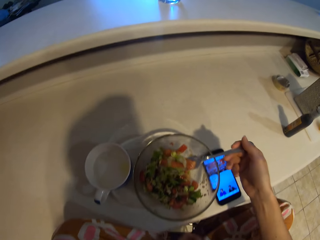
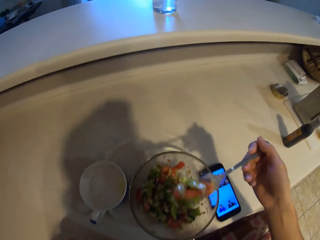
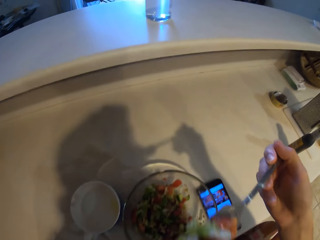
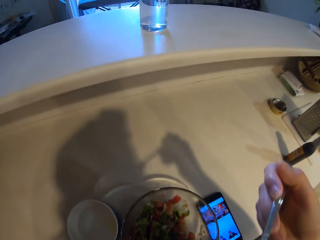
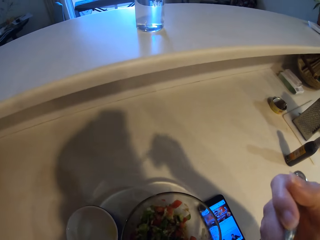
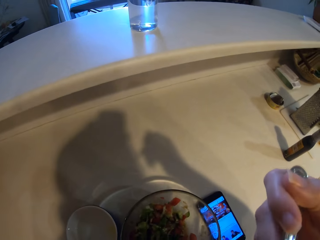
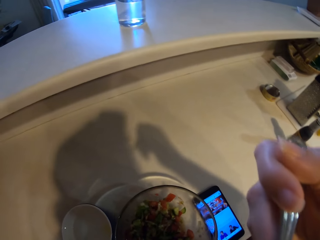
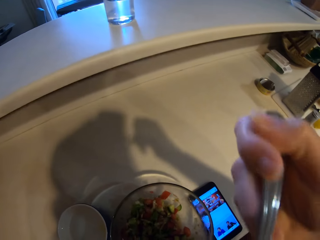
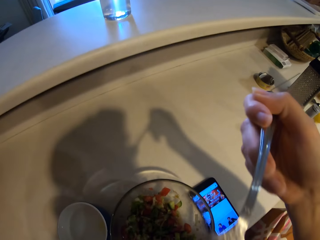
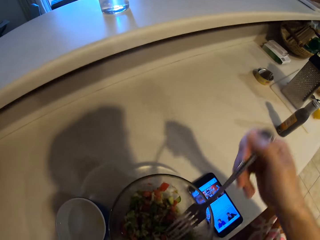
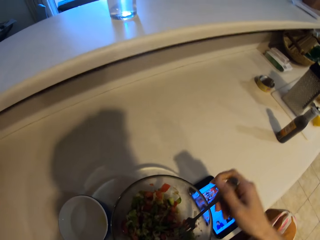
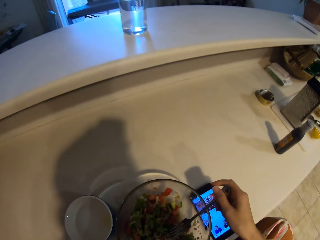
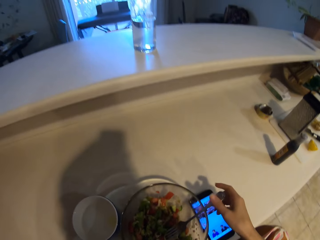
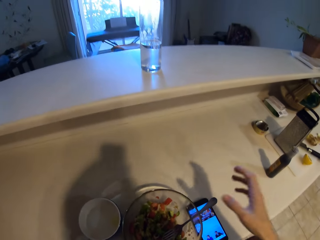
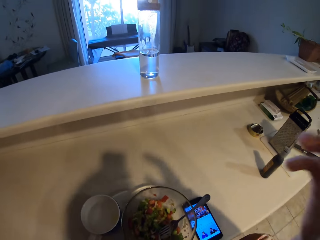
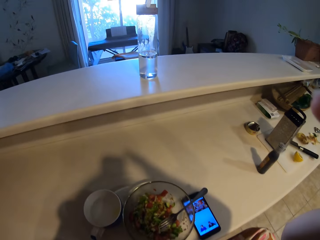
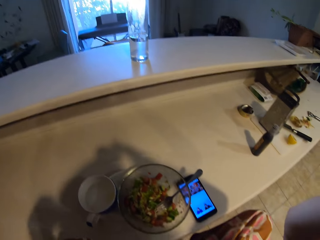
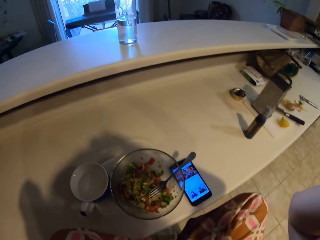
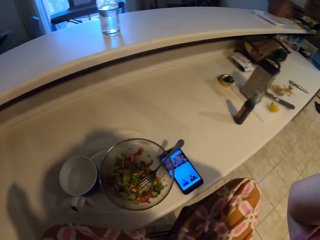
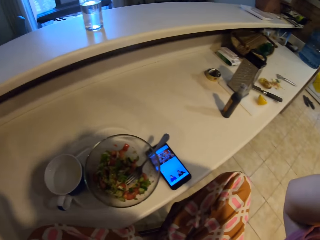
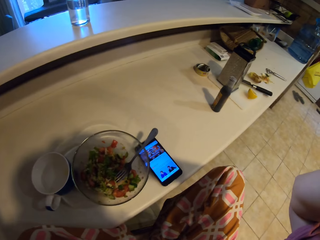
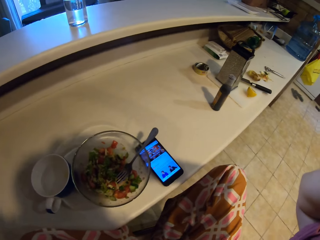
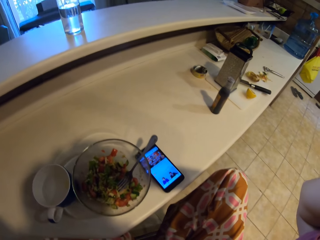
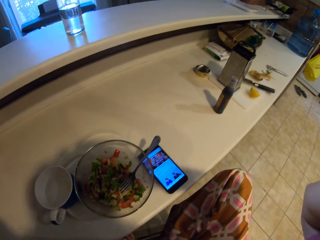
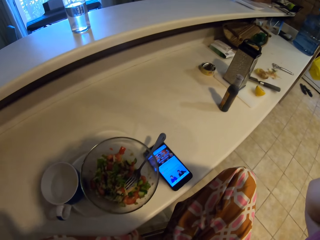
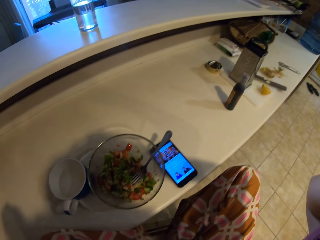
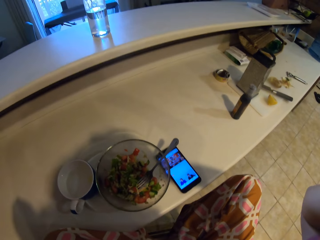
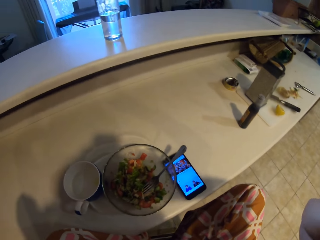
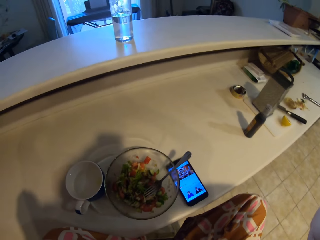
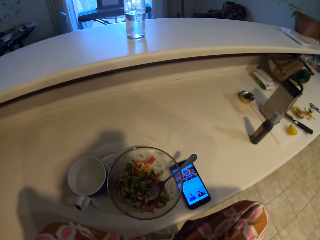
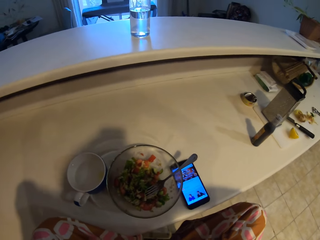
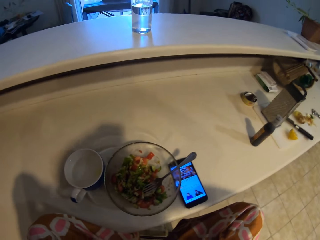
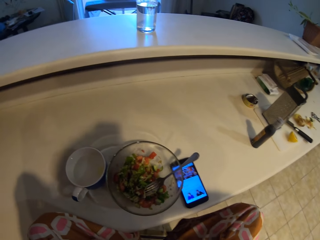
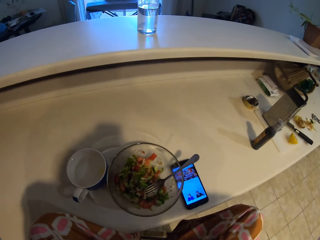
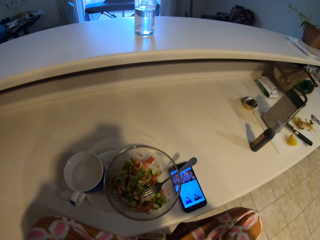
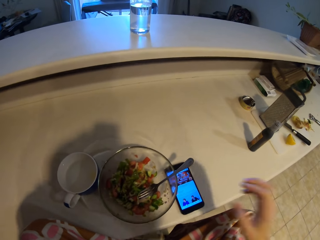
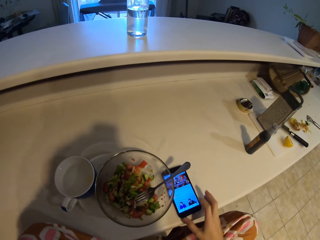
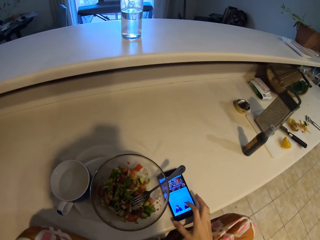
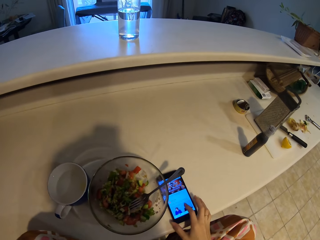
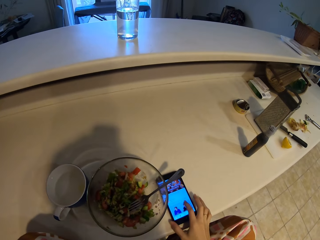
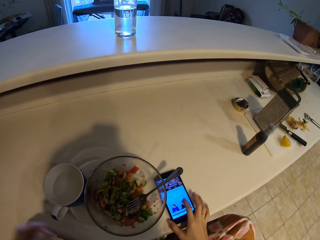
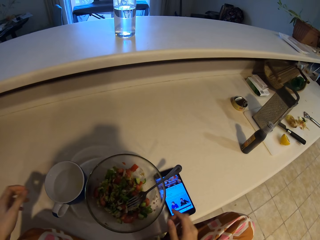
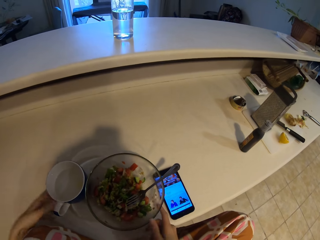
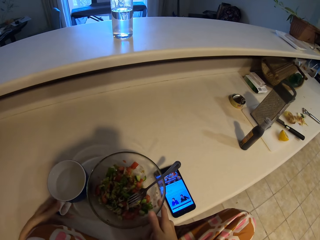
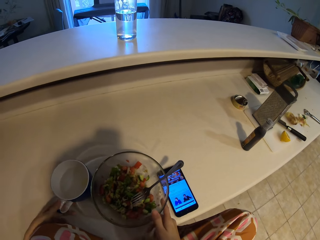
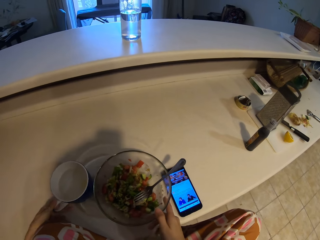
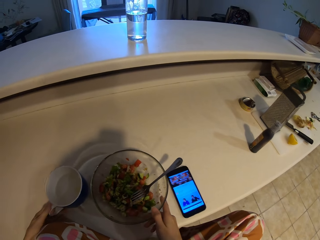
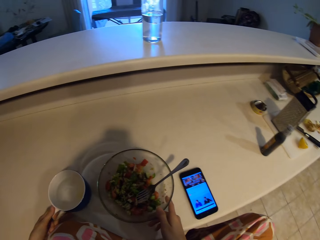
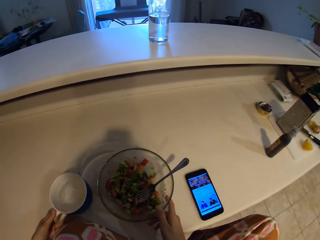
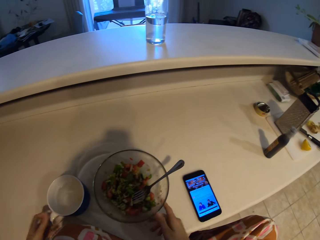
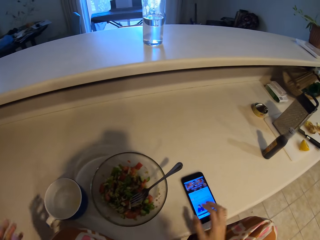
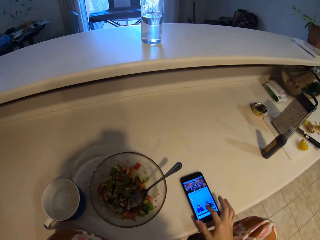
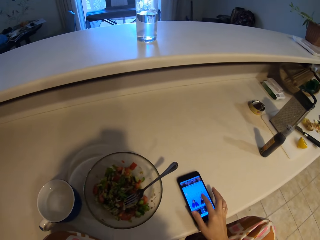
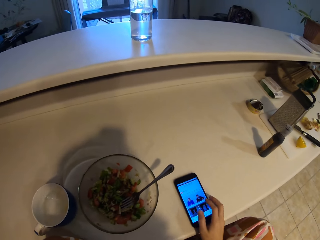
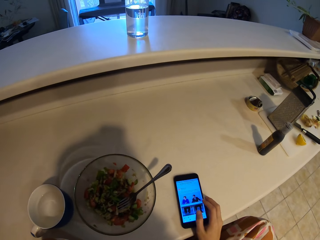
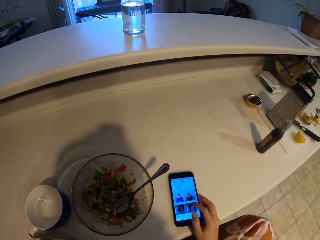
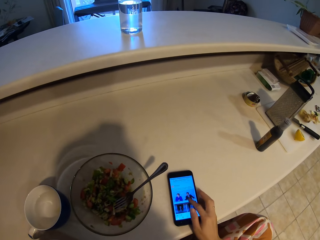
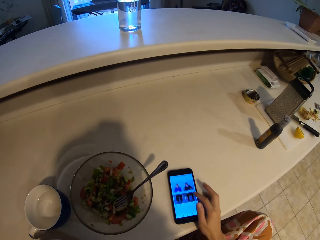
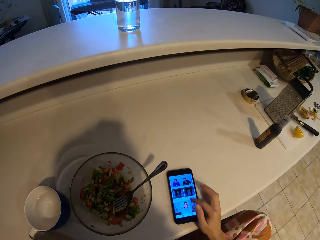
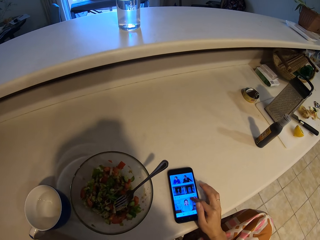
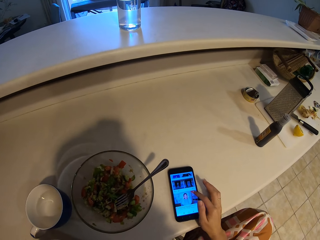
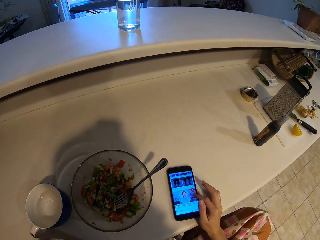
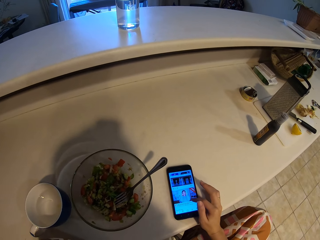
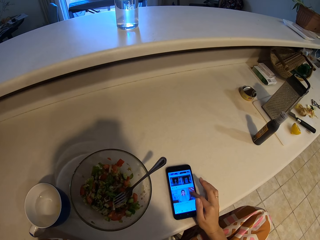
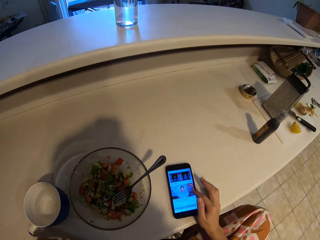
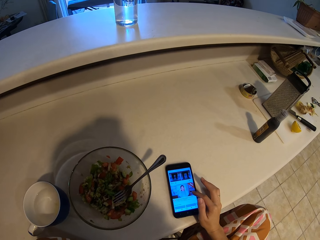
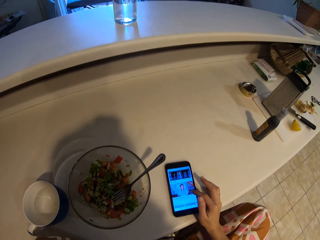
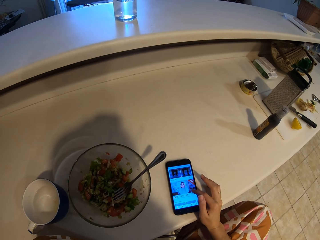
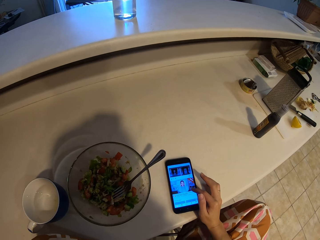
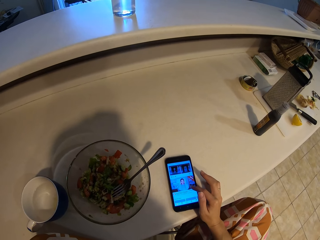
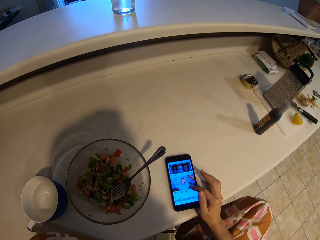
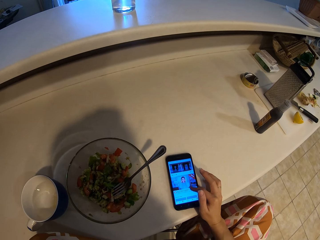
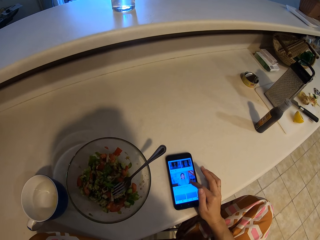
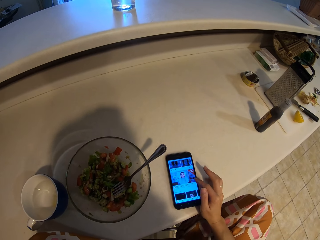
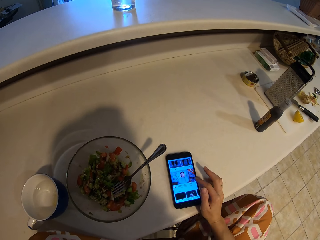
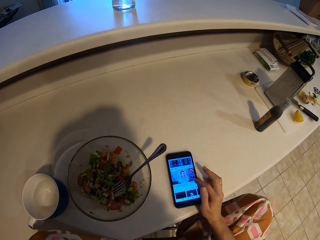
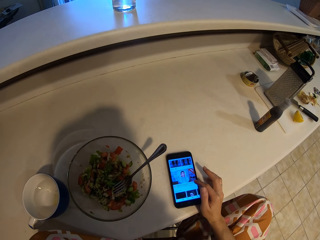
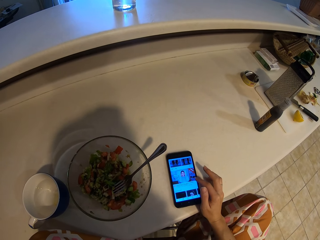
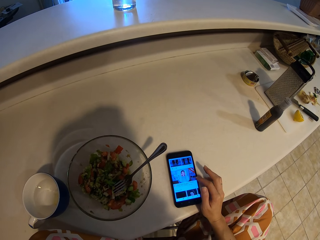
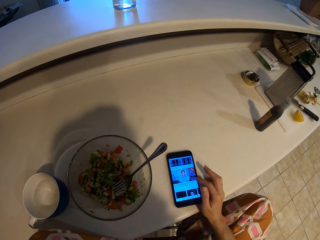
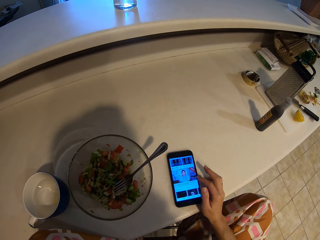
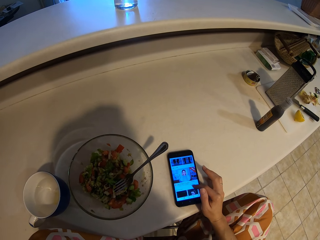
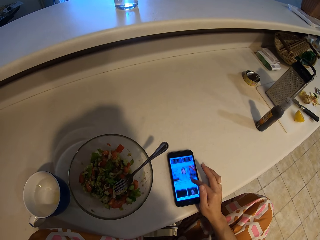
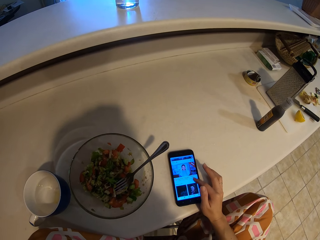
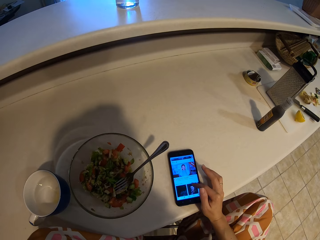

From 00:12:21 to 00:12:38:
The camera wearer eats the food. They lift the fork and drop the fork in the bowl. They adjust the camera. They lift a hand. They scroll on the phone. They drag a cup on the slab. They drag the bowl on the slab. They scroll on the phone.

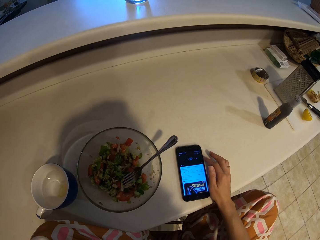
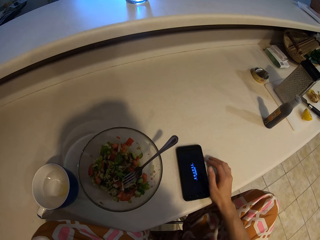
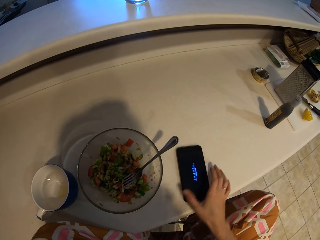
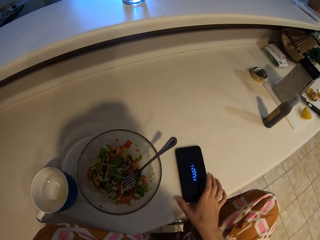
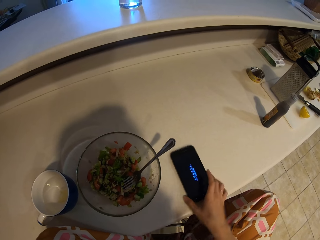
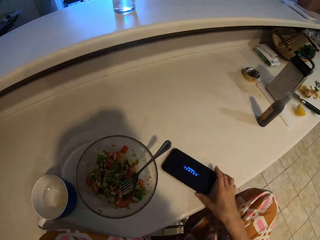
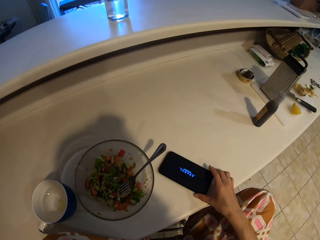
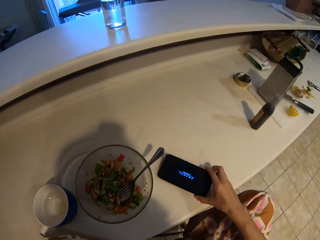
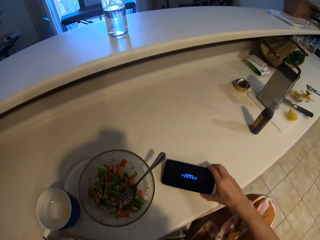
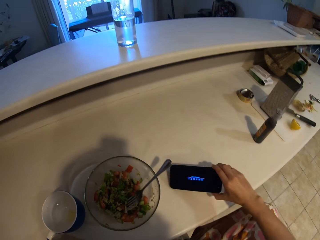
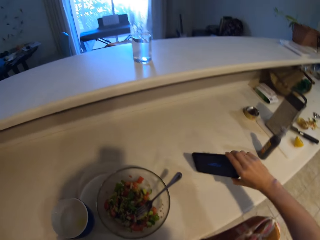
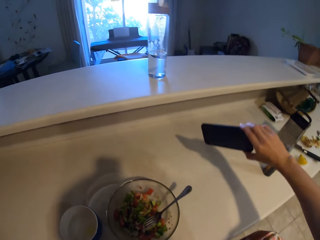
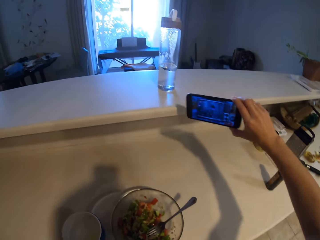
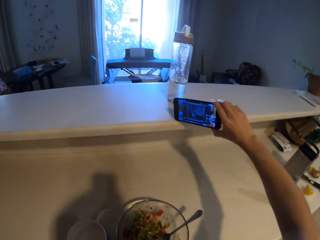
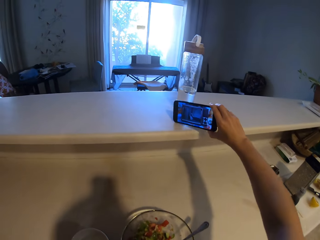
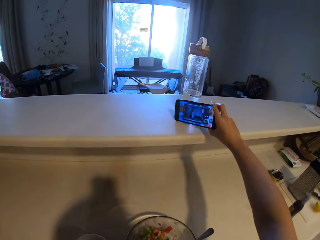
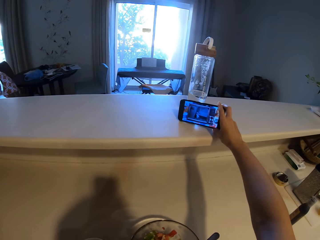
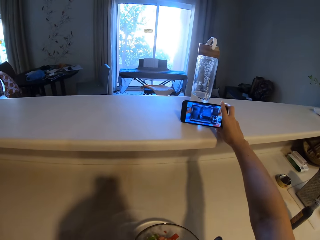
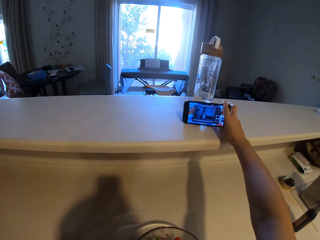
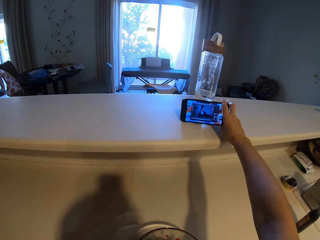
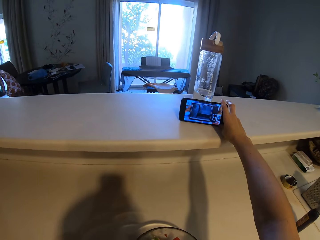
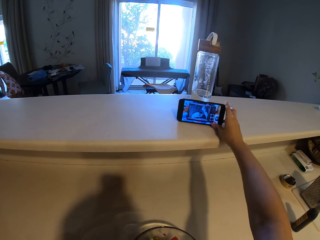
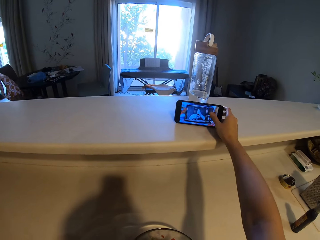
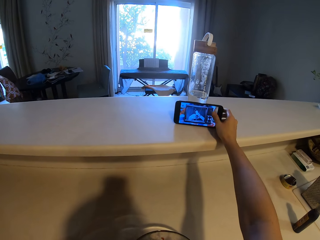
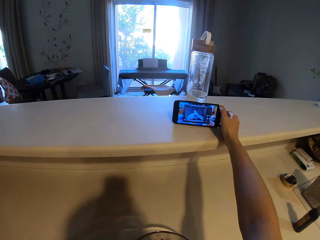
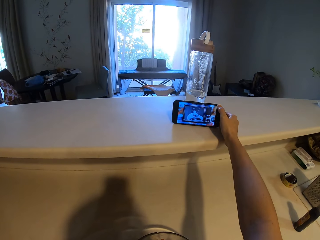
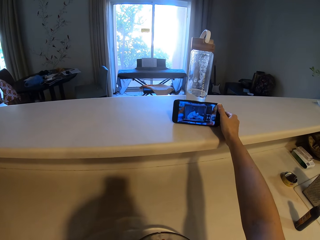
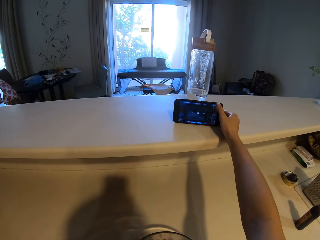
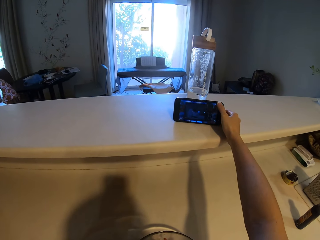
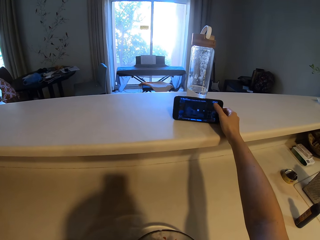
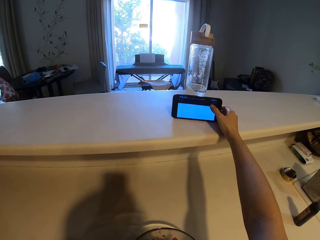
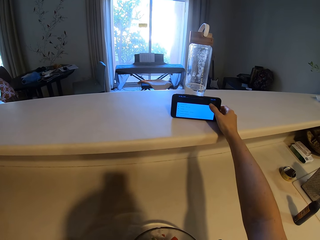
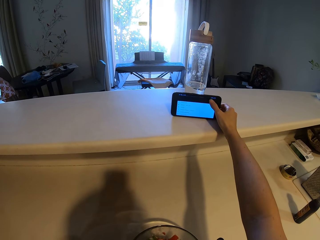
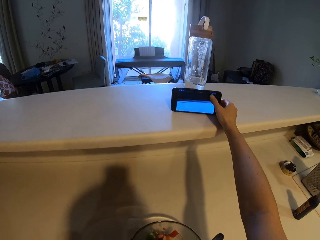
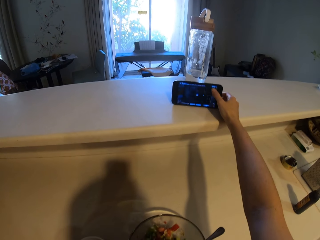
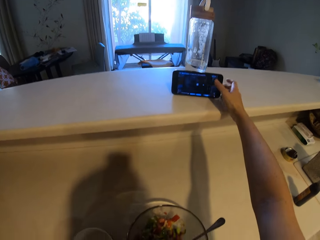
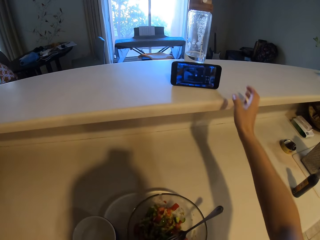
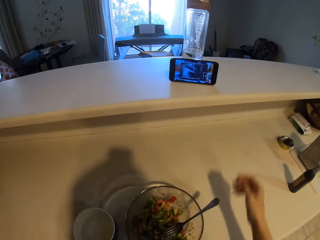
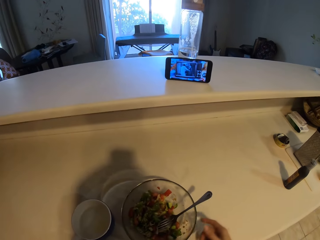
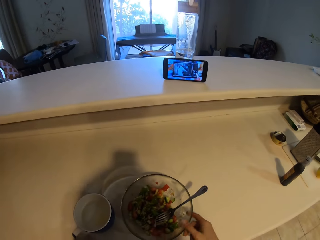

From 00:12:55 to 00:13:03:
The camera wearer tilts the phone. They lift the phone. They lean the phone on the water bottle. They set the phone on the counter. They use the phone. They remove a hand from the phone.
